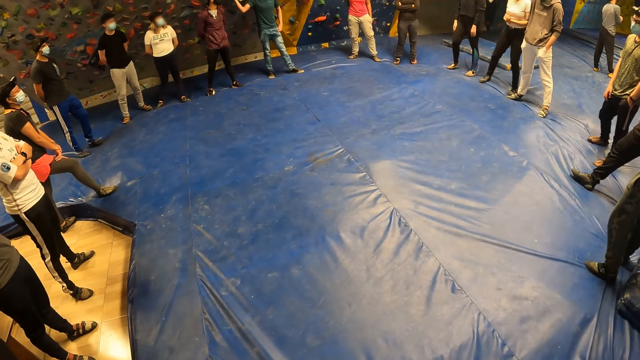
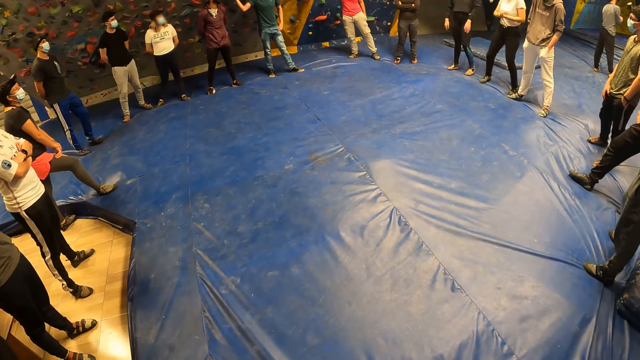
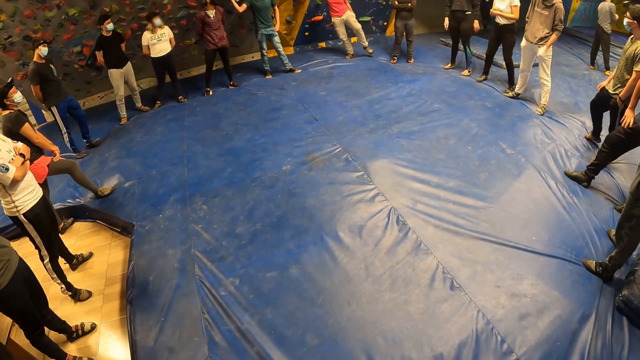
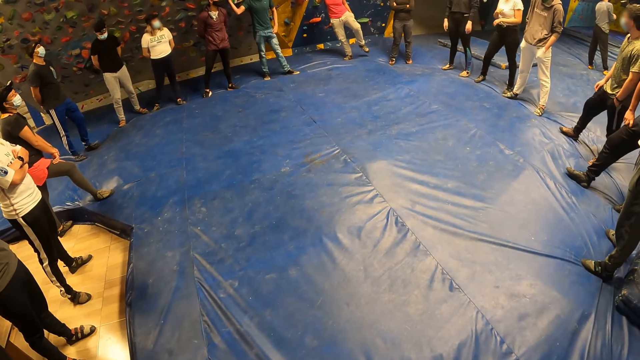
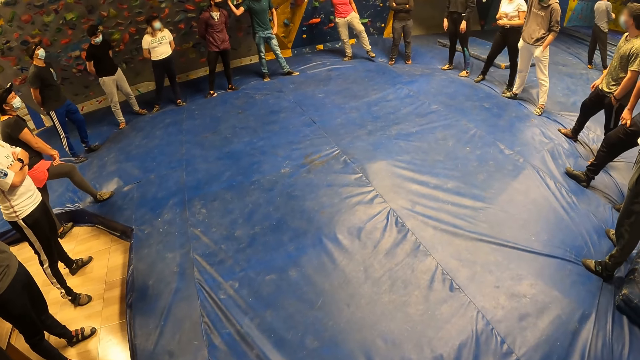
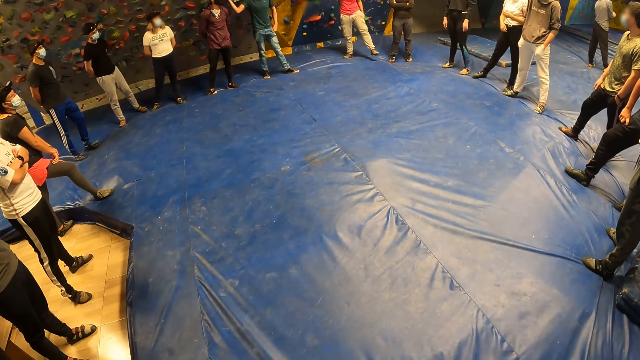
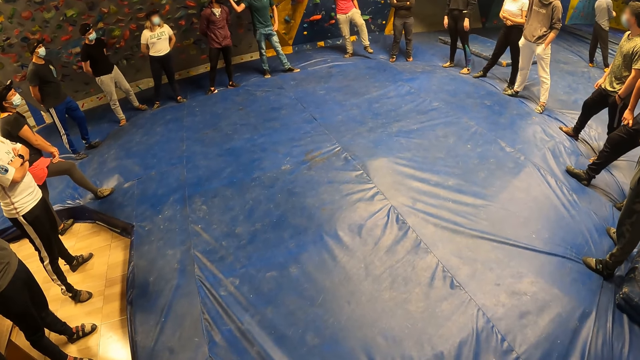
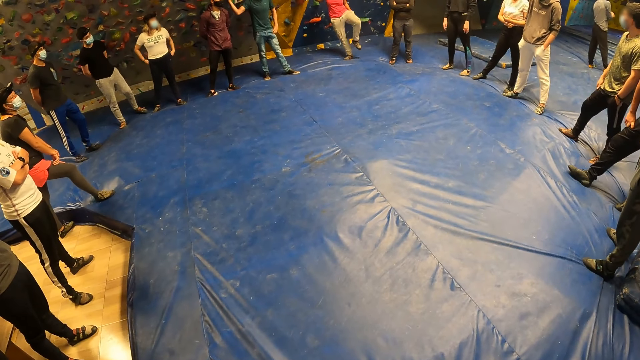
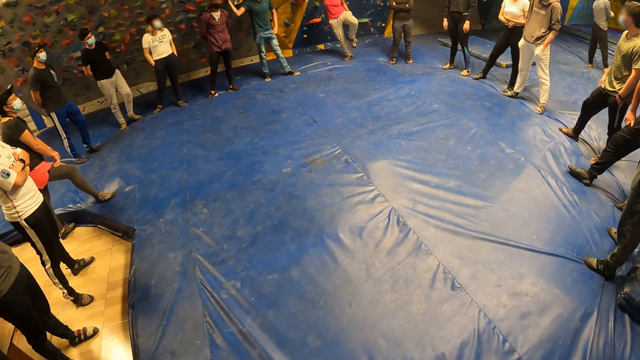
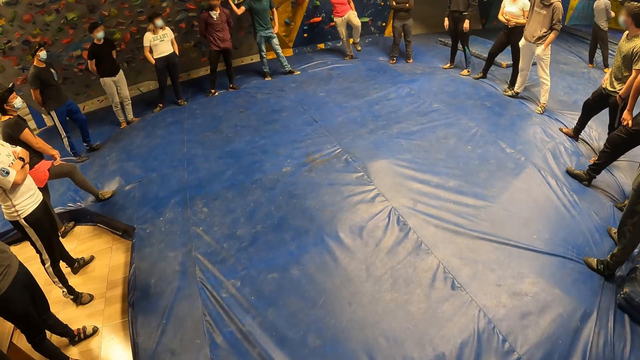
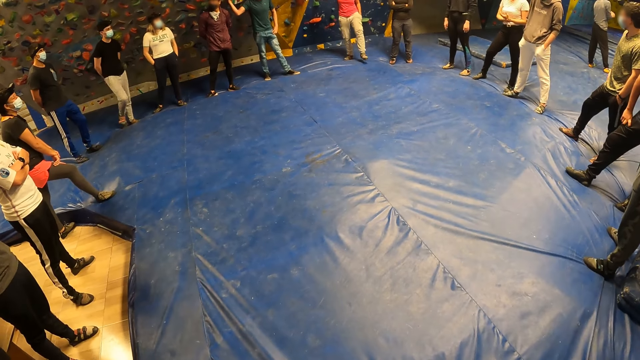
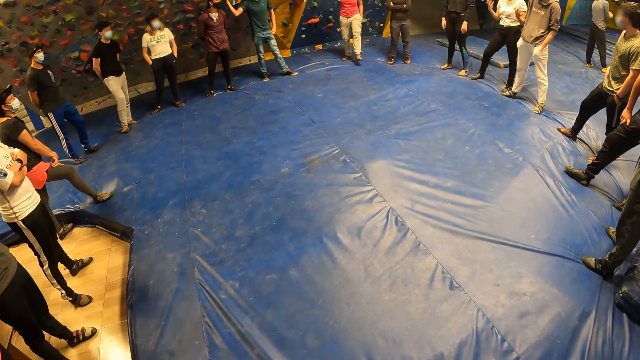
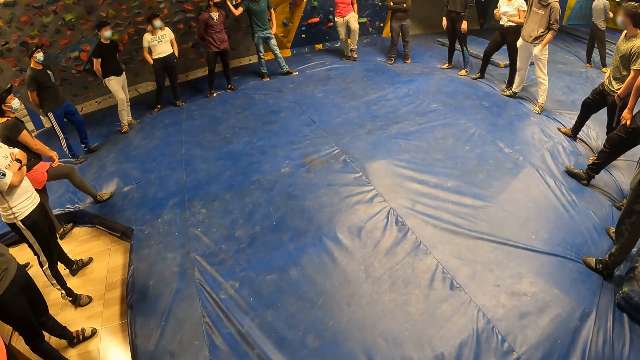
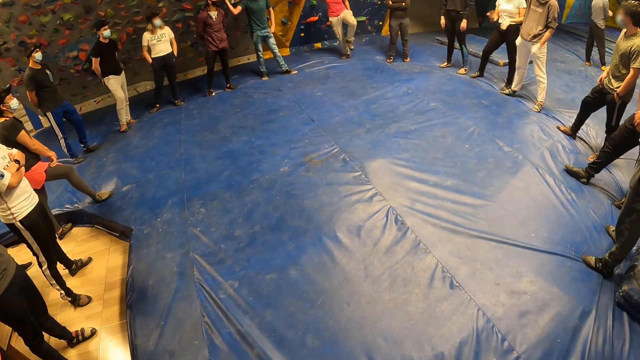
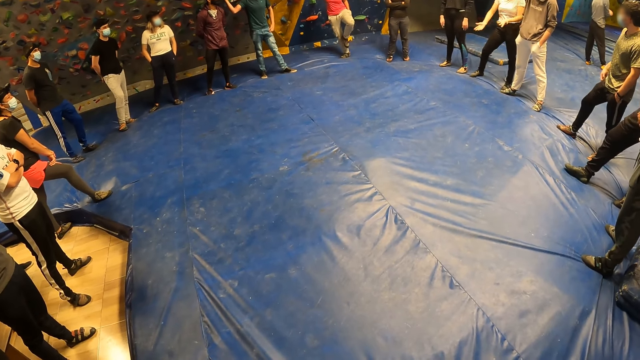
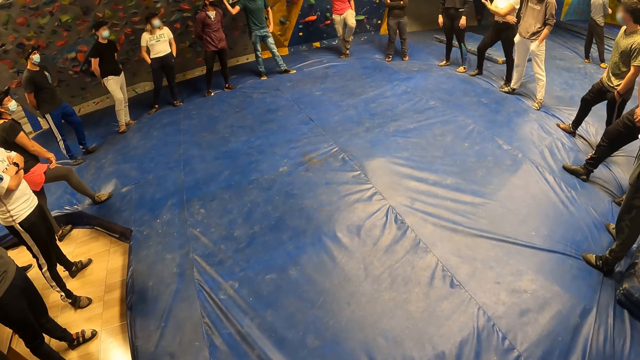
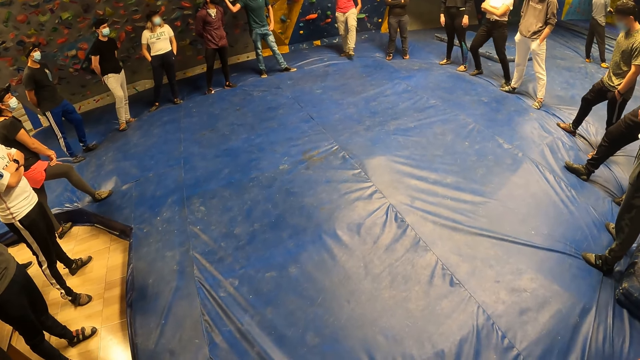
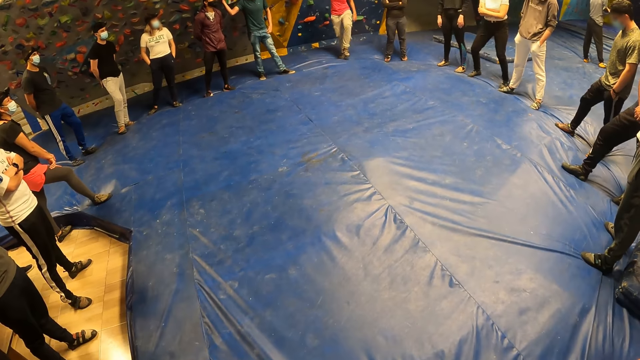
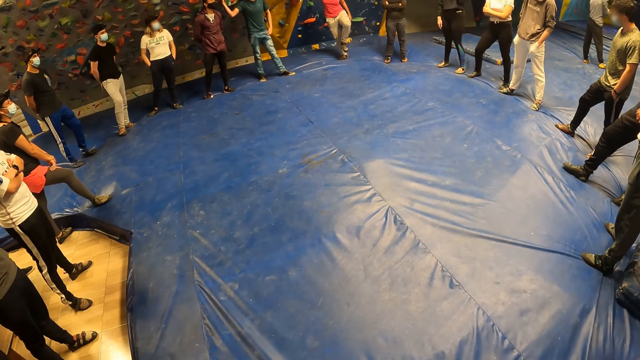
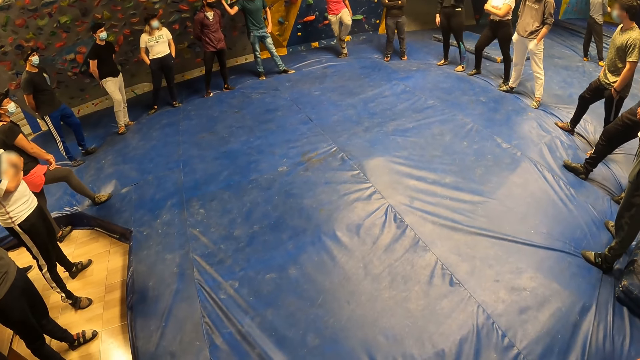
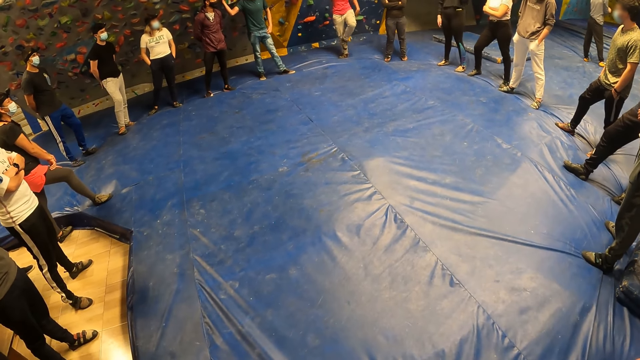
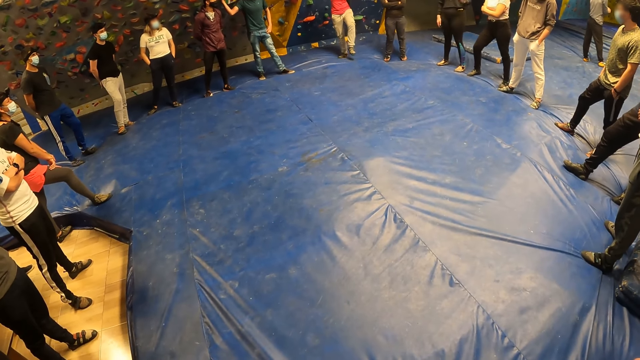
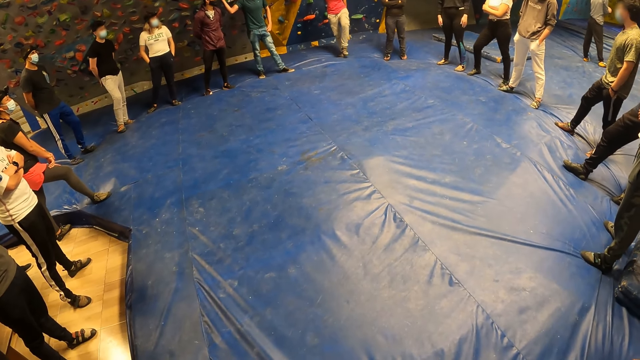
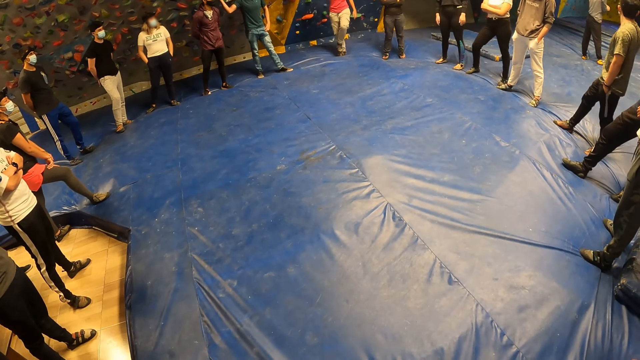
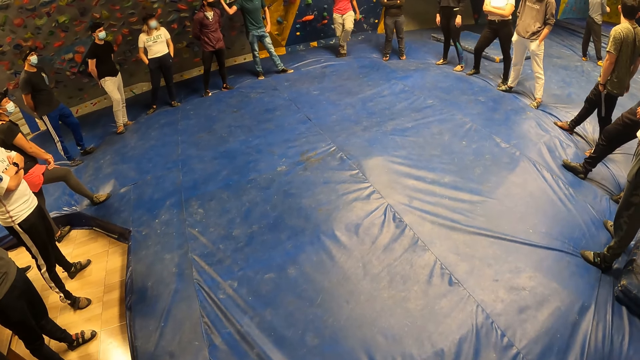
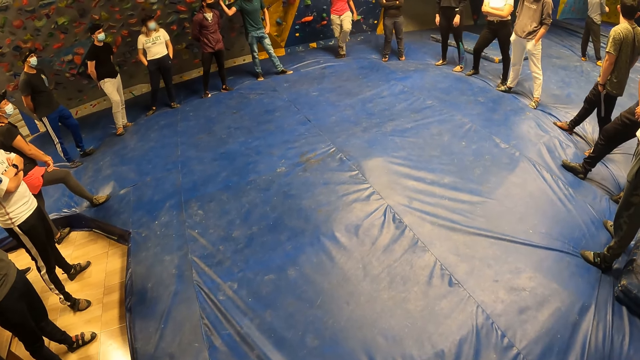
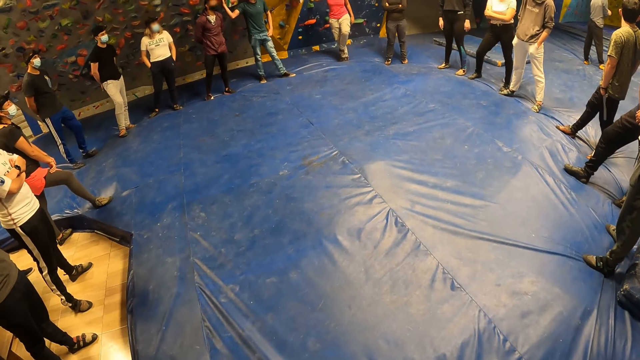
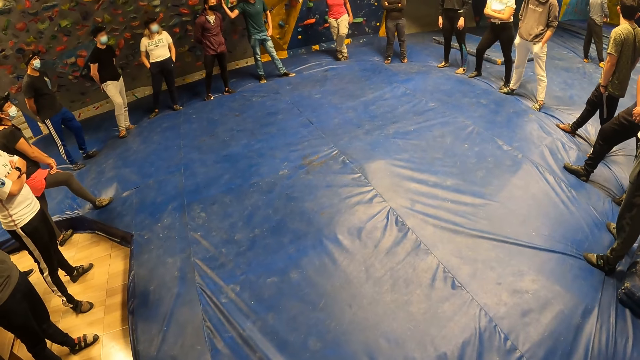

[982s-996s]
The camera wearer does something.

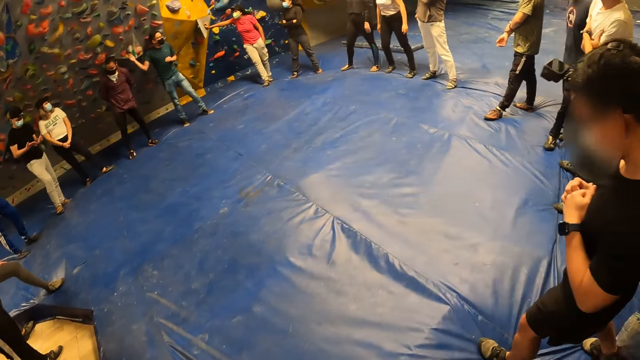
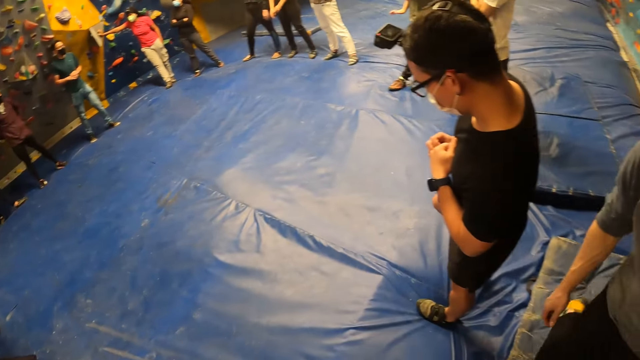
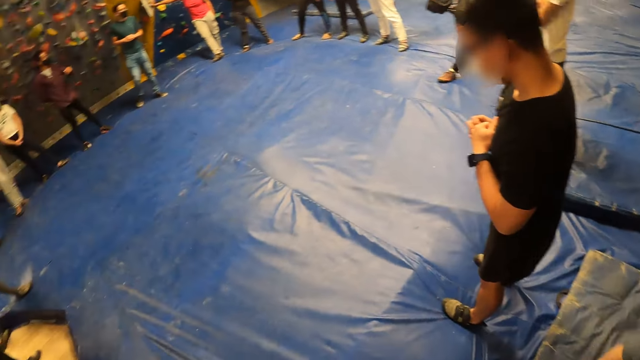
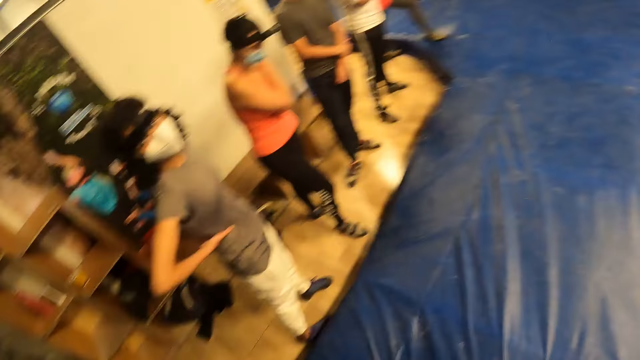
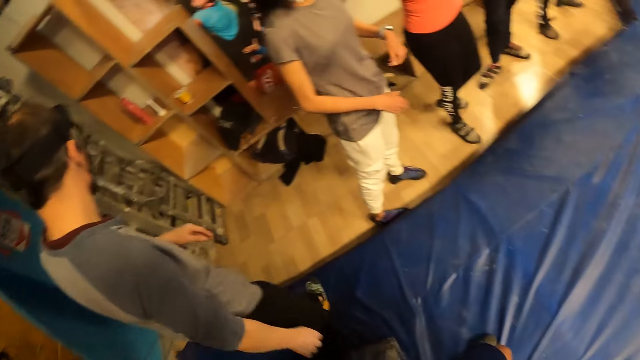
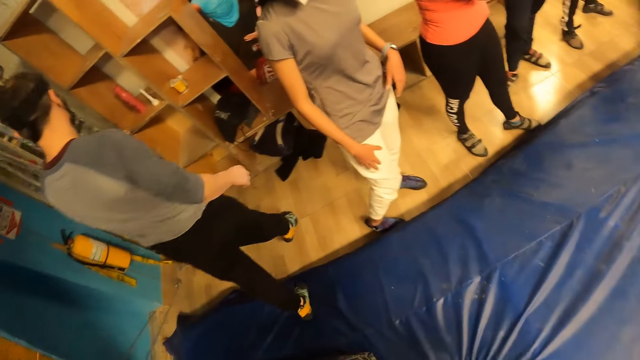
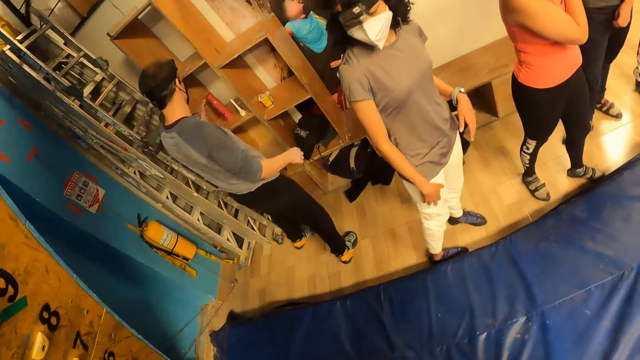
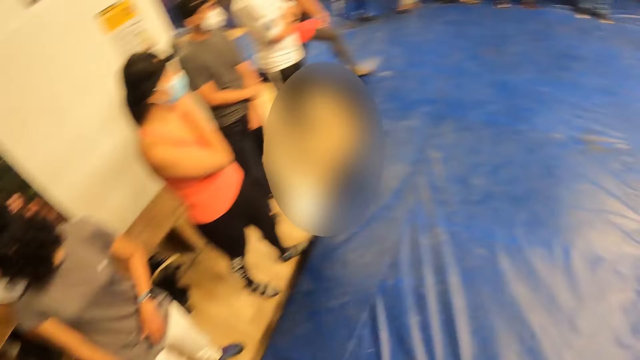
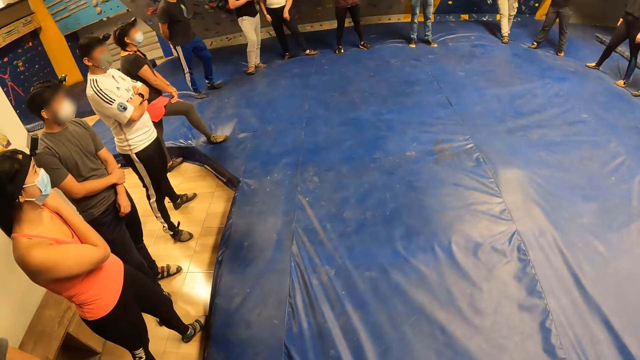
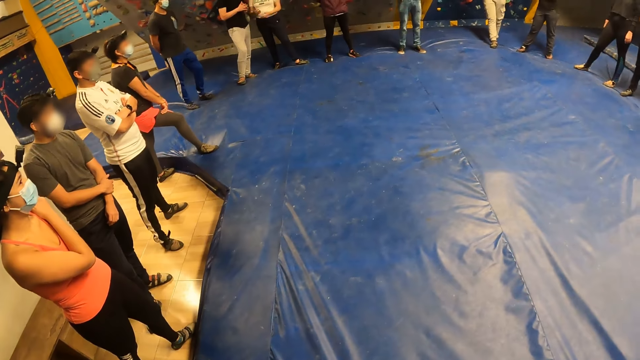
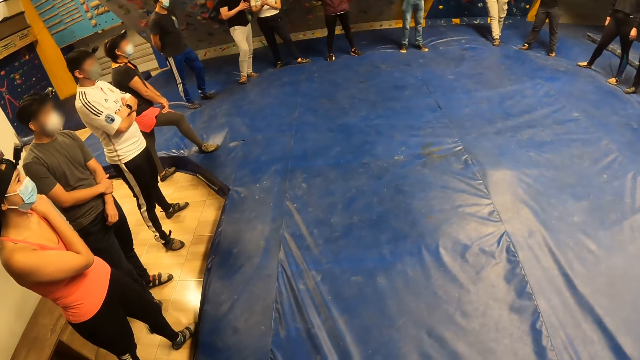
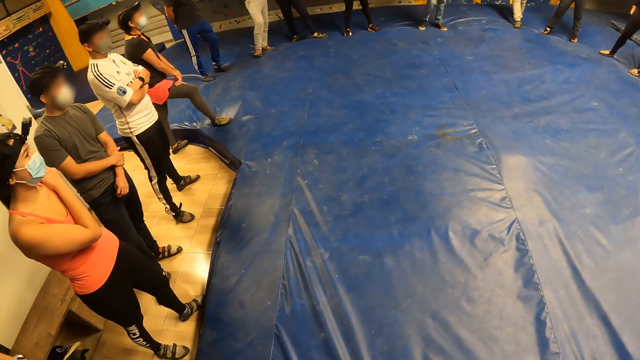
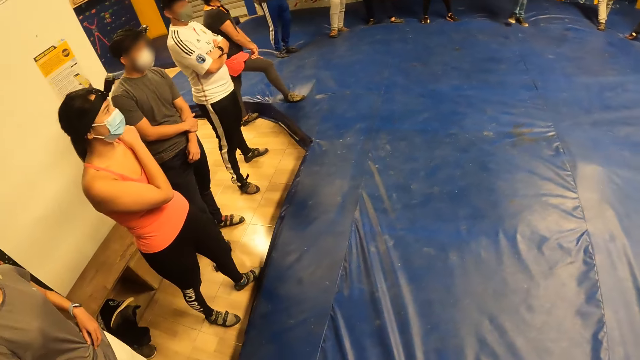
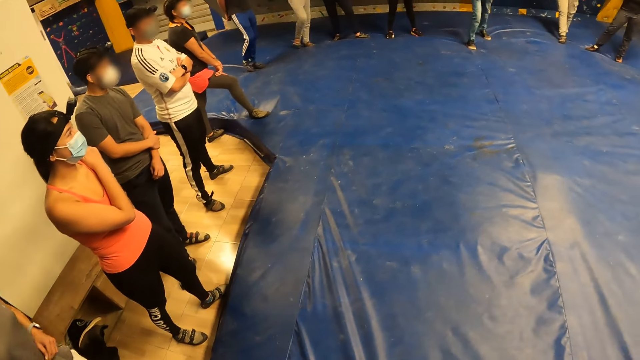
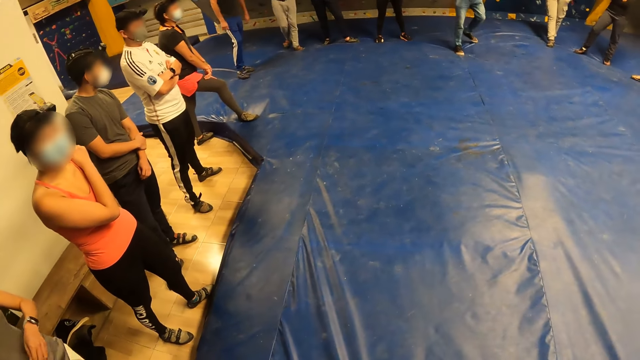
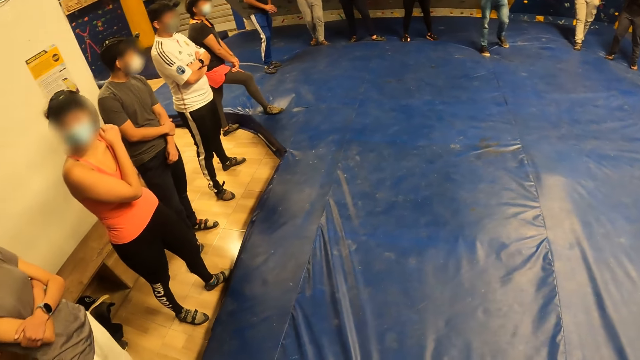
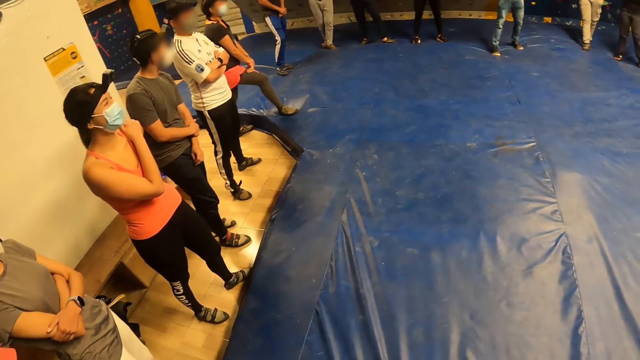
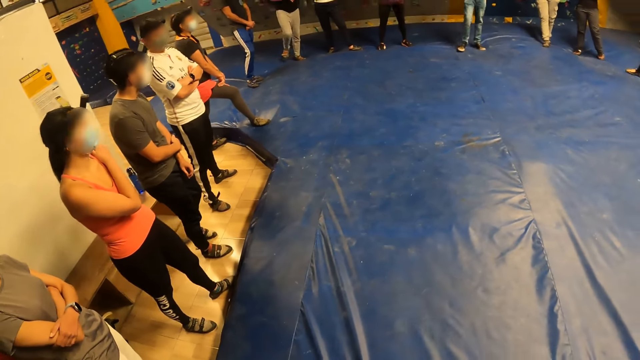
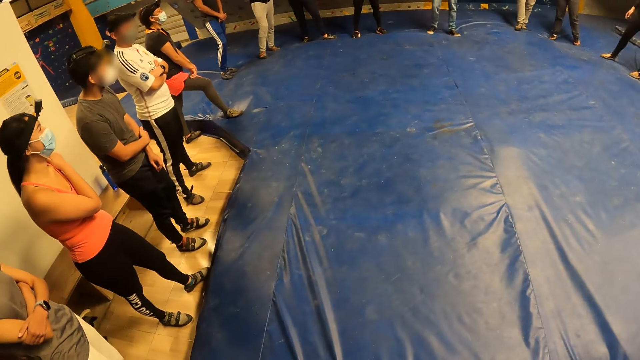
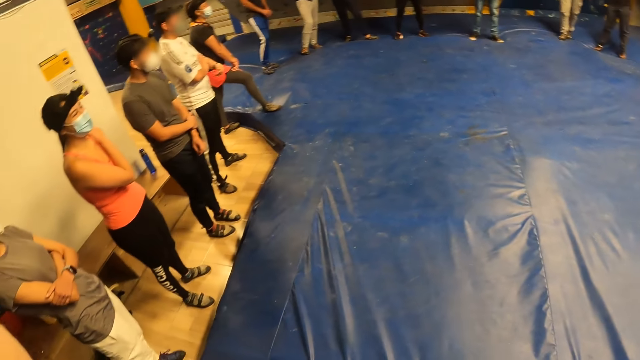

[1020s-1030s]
The camera wearer looks around. They look around again. They do something.
